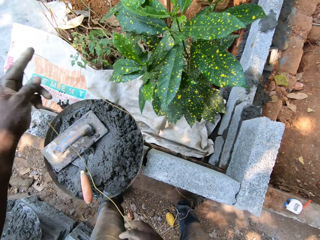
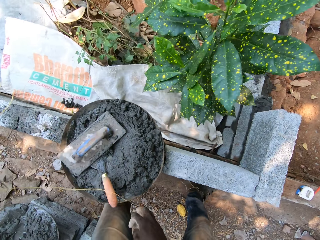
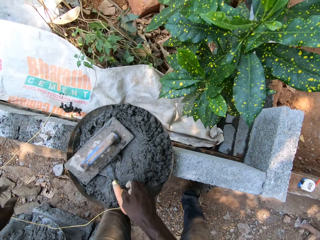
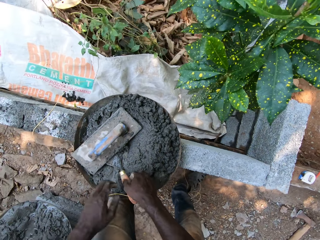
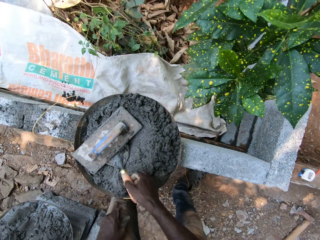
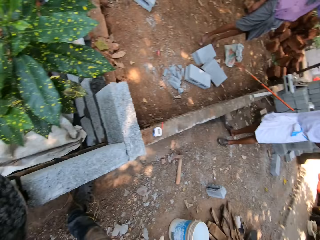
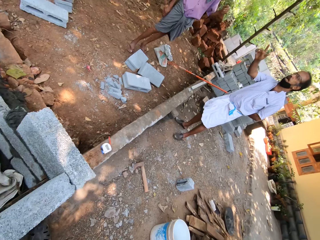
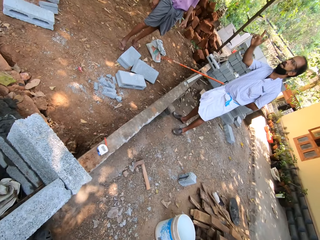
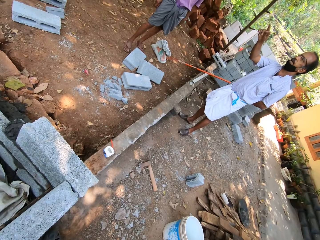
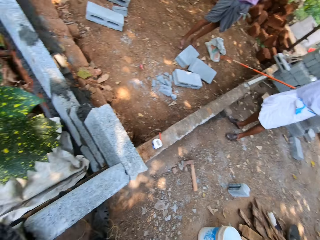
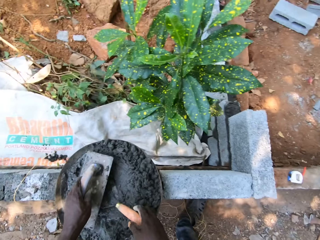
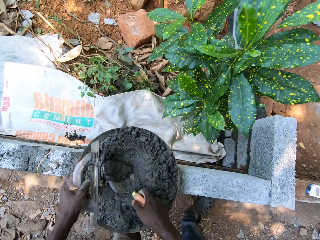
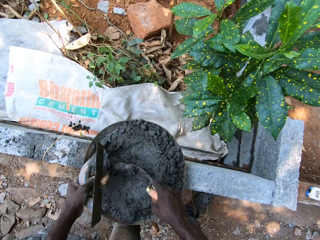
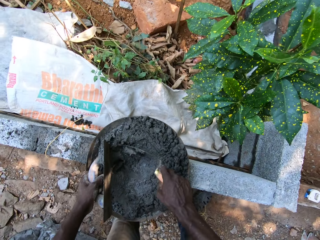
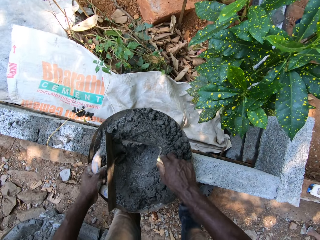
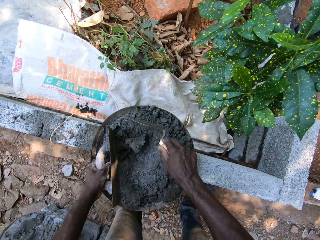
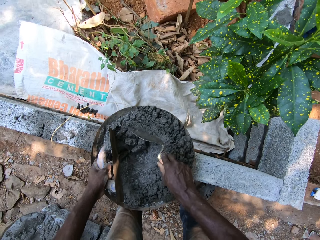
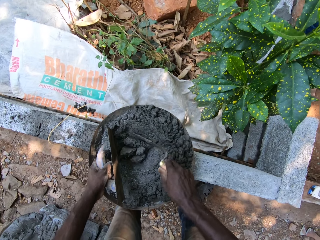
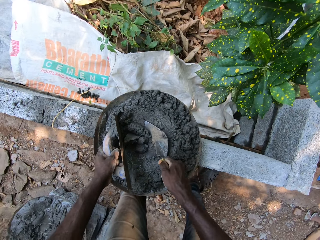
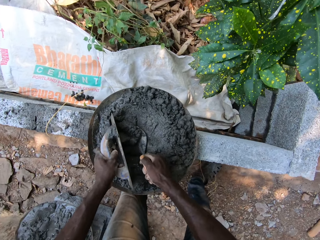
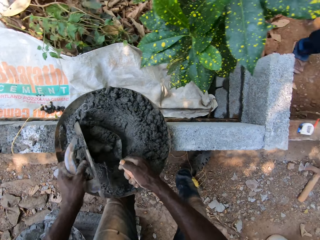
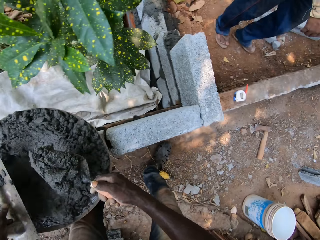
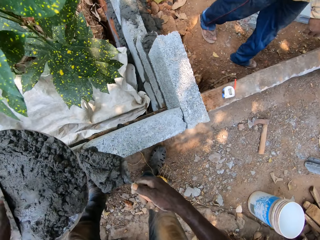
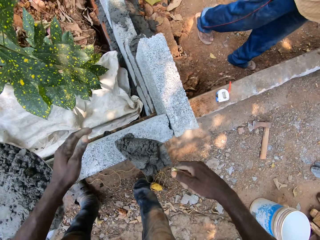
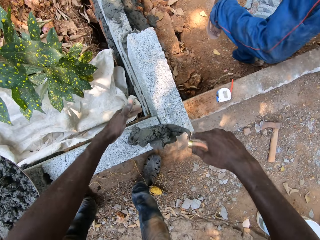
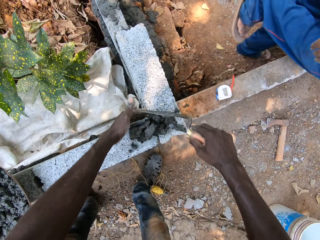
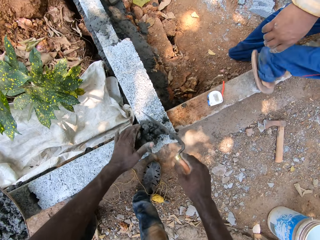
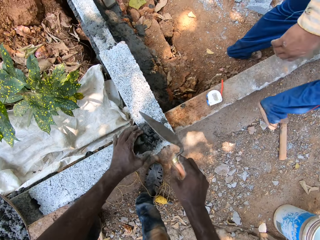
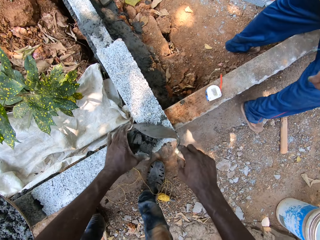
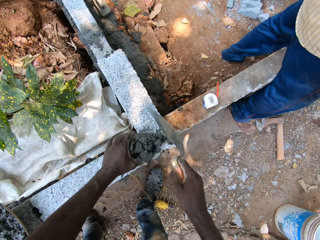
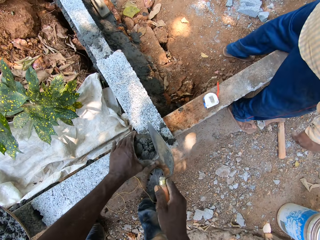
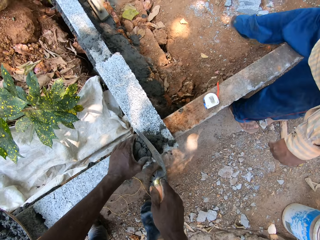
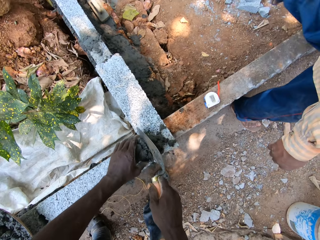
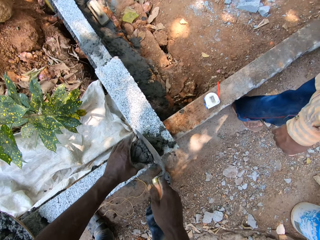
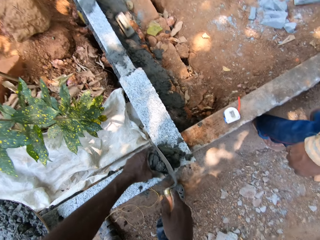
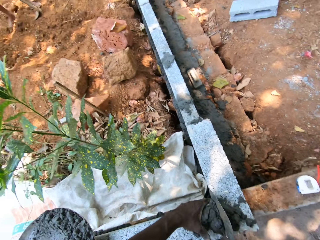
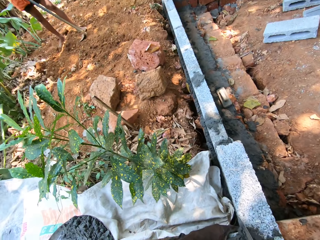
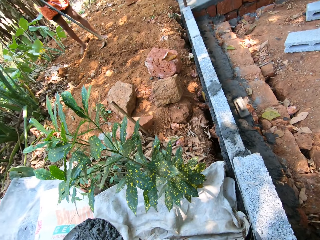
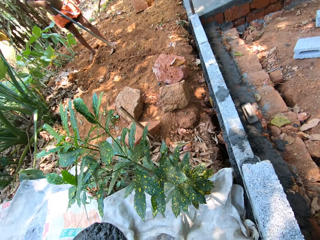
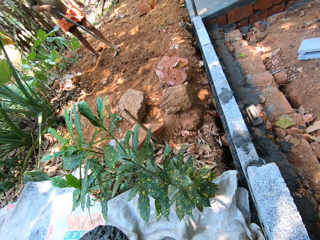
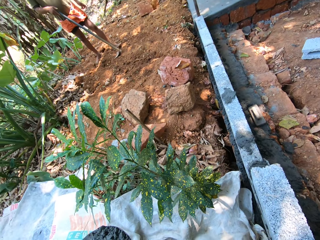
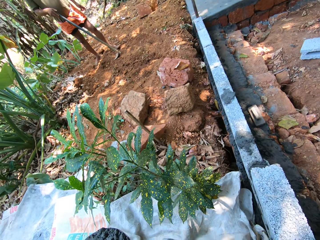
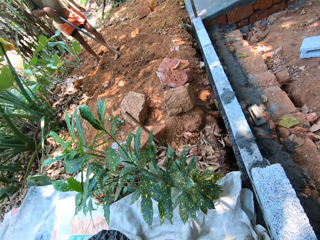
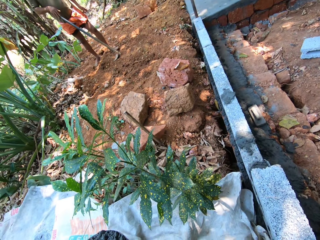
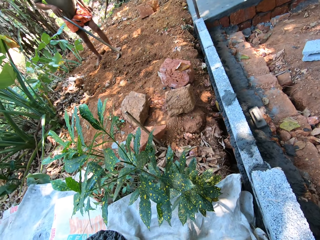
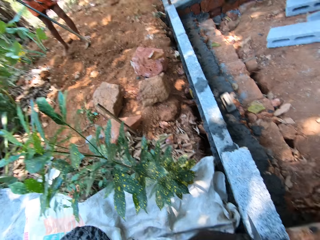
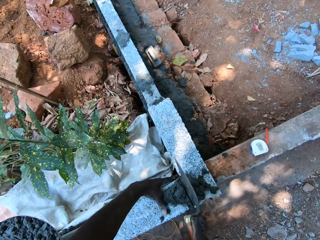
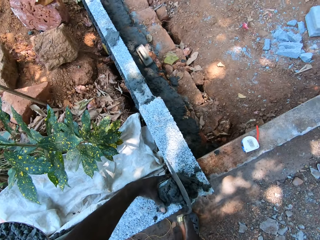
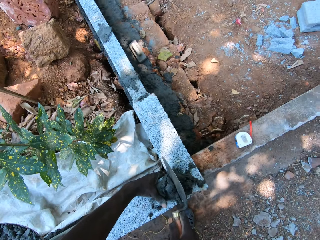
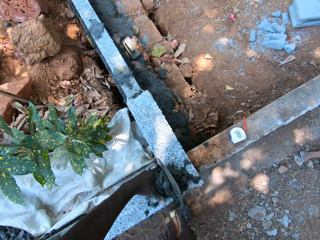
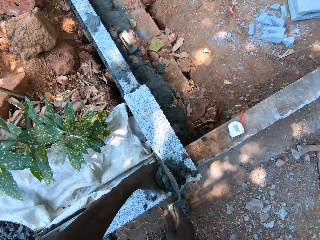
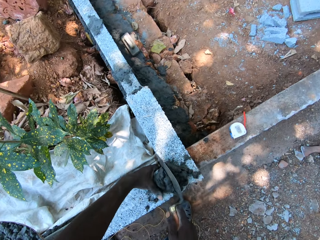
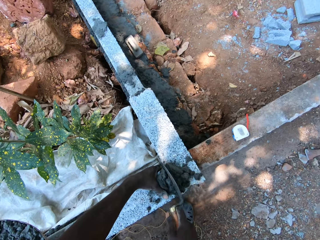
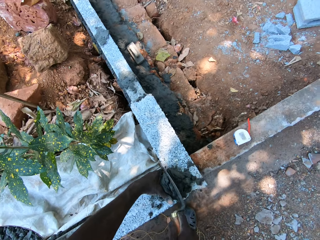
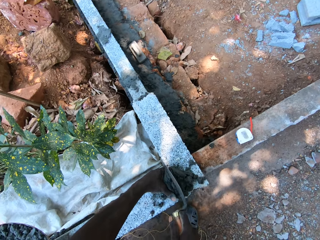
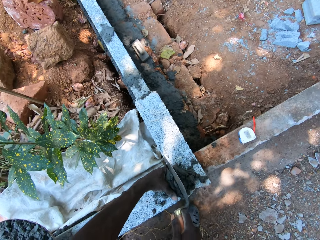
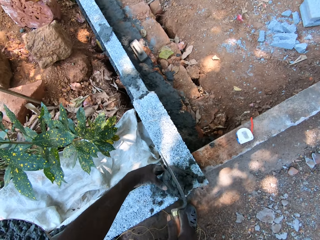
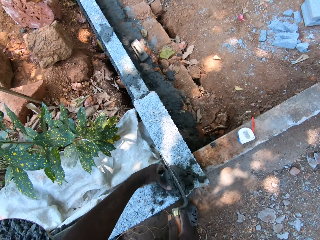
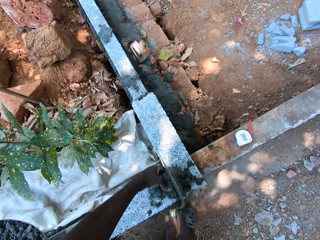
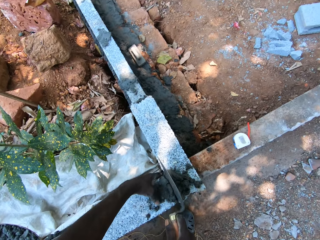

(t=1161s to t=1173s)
The camera wearer drops the rope on the ground with both hands. He picks up the trowel from the bowl with his right hand. He looks around. He holds the float in his left hand. He scoops the cement mix from the bowl with the trowel in his right hand and the float in his left hand. He drops the float in the bowl with his left hand. A man walks around. The camera wearer pours the cement mix from the trowel on the concrete block with his right hand. He fills the gap on the wall with the cement mix on the block with his left hand and the trowel in his right hand.

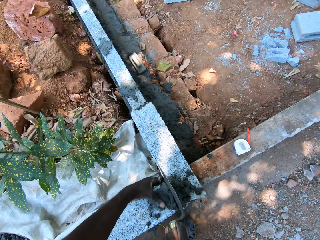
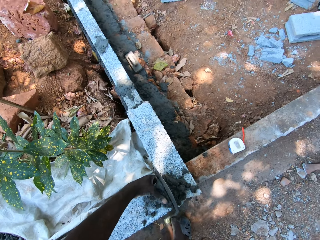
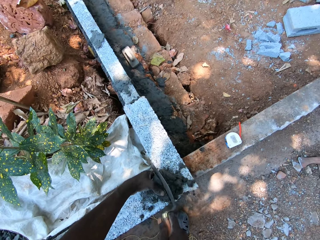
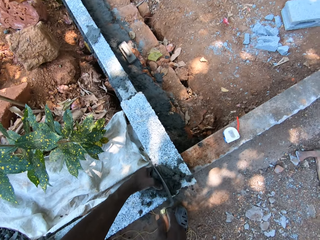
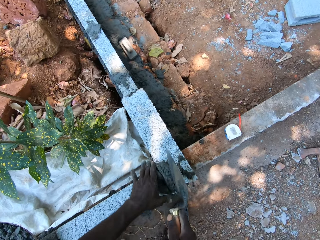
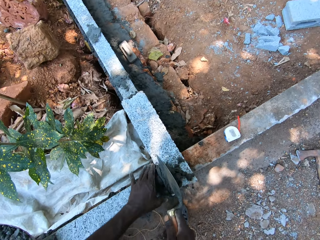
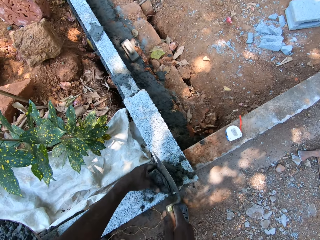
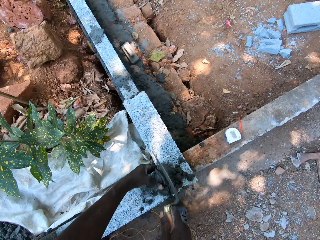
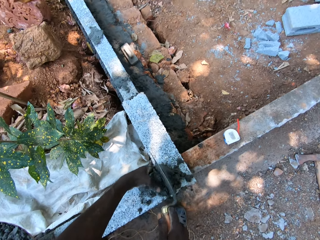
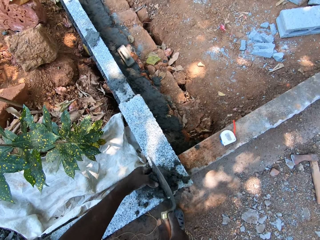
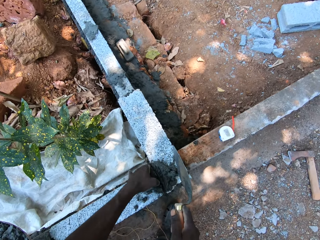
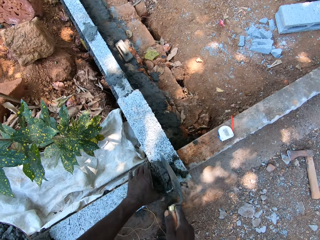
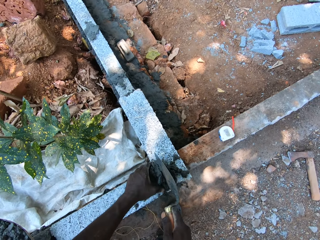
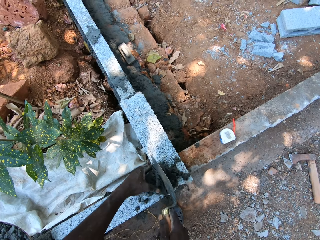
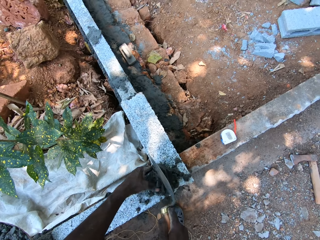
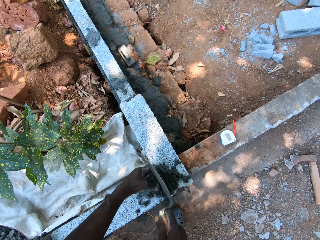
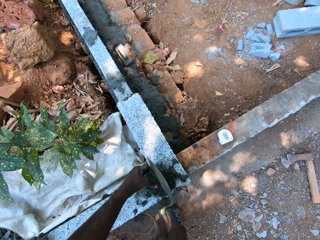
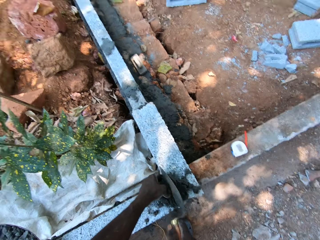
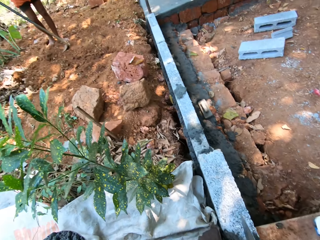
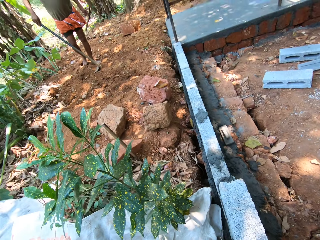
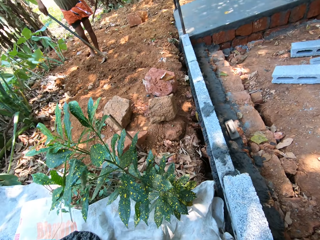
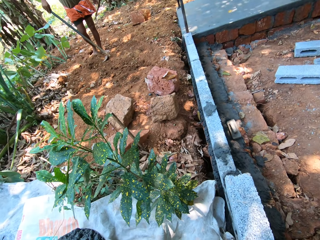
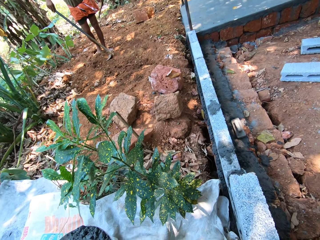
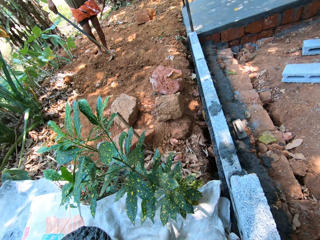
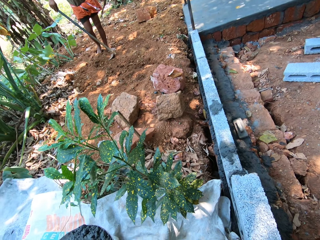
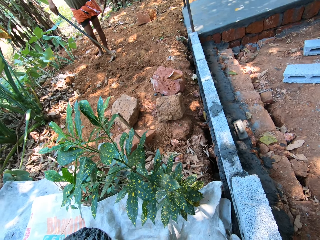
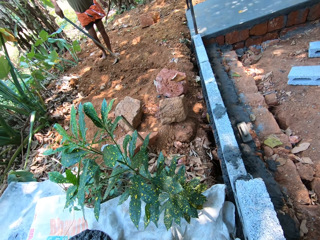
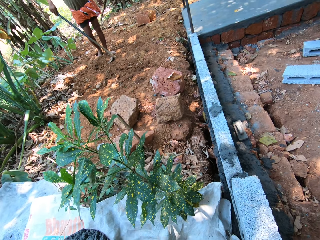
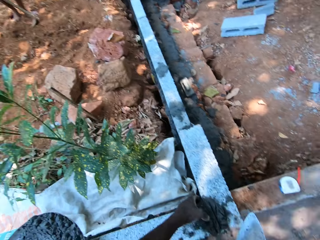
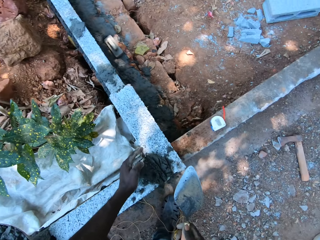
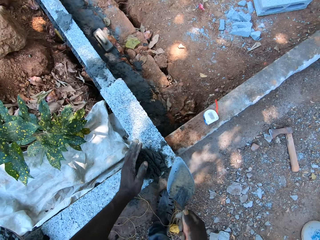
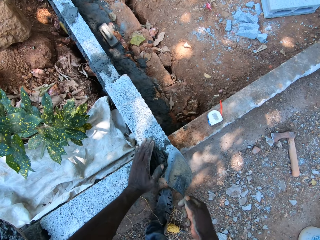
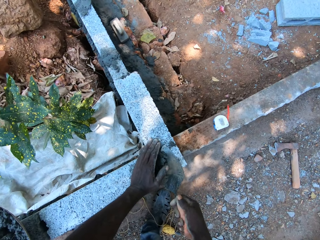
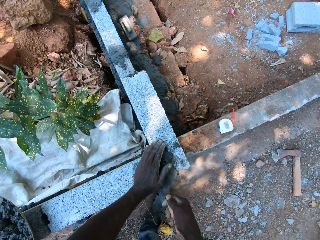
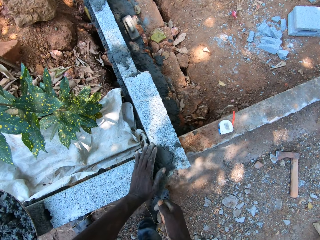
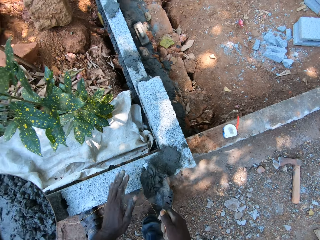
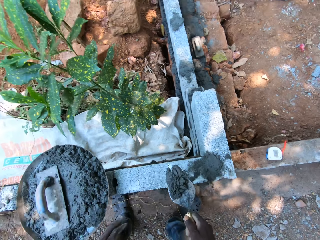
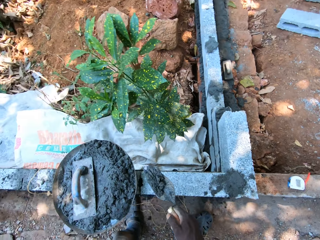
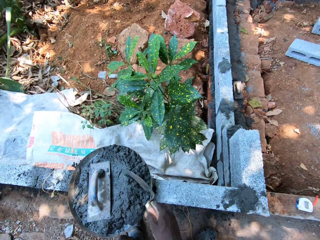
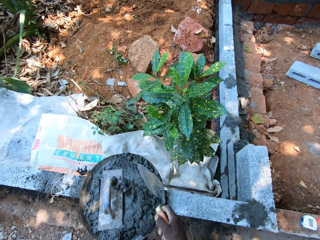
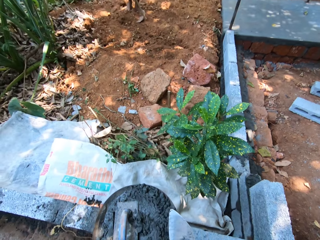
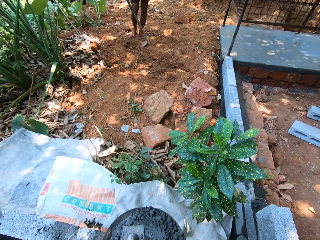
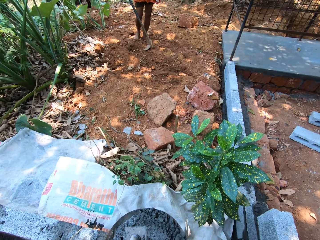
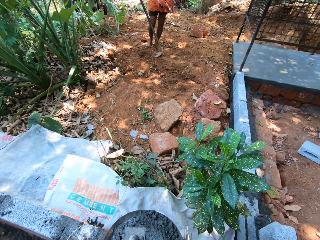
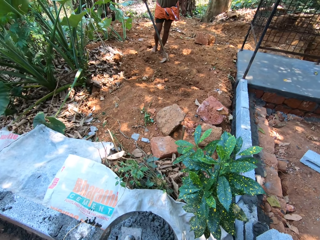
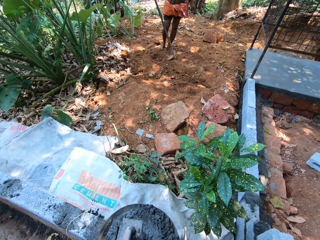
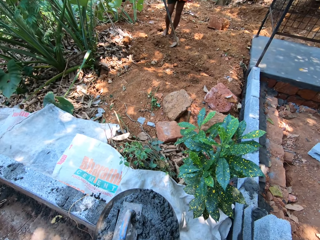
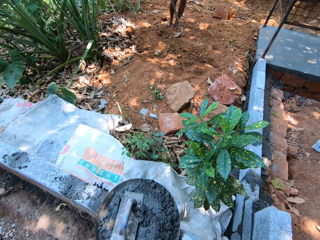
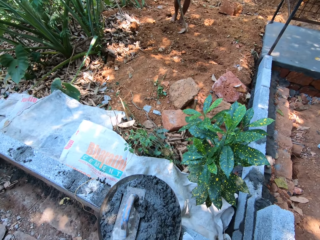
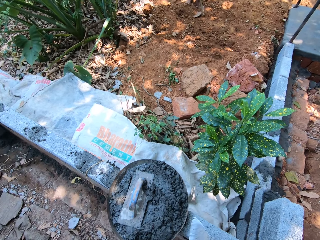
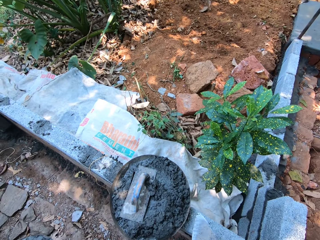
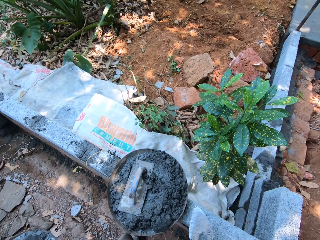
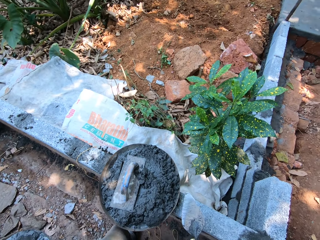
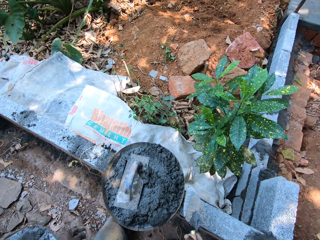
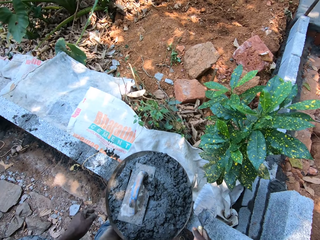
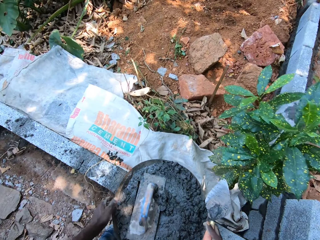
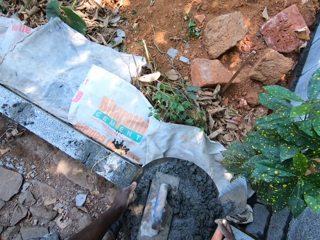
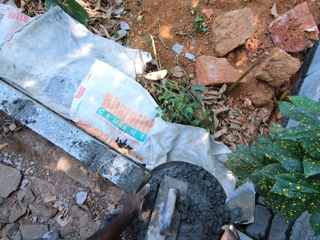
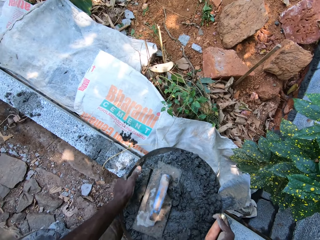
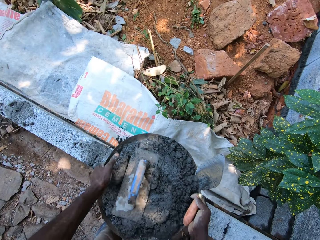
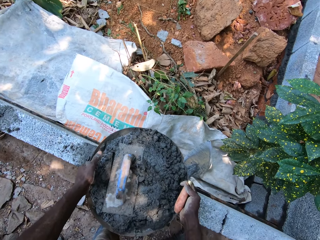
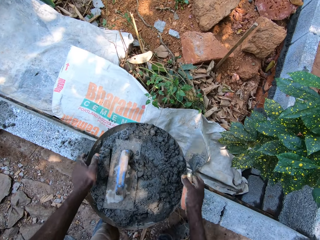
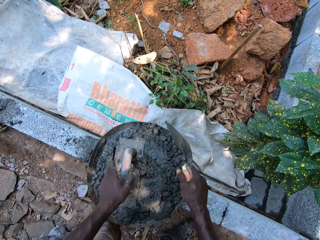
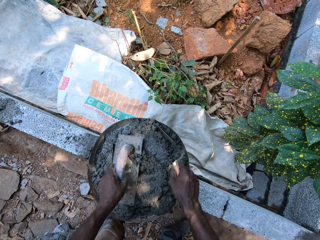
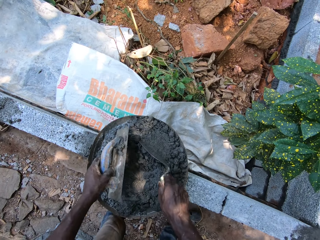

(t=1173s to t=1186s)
The camera wearer scoops the cement mix from the wall with the trowel in his right hand and his left hand. He pours the cement mix from the trowel on the bowl with his right hand. He looks around. He moves the bowl on the wall with both hands. He picks up the trowel.
